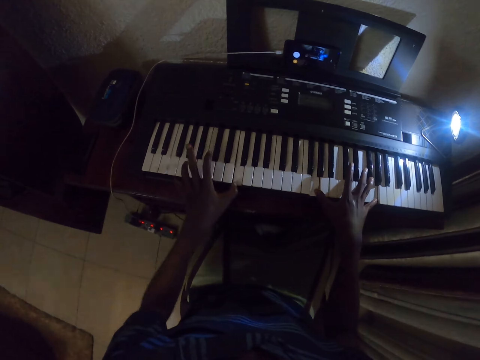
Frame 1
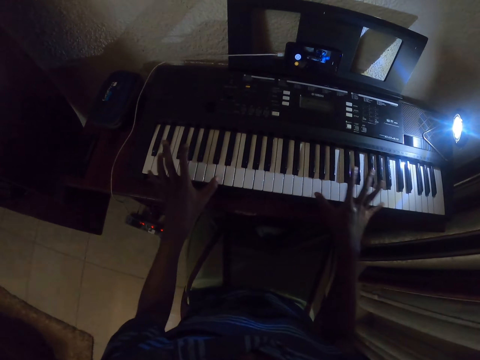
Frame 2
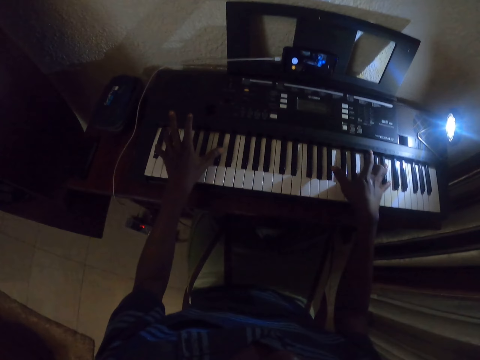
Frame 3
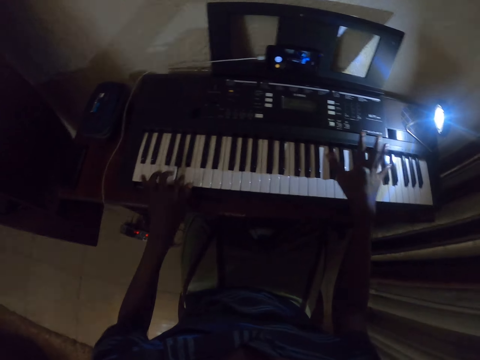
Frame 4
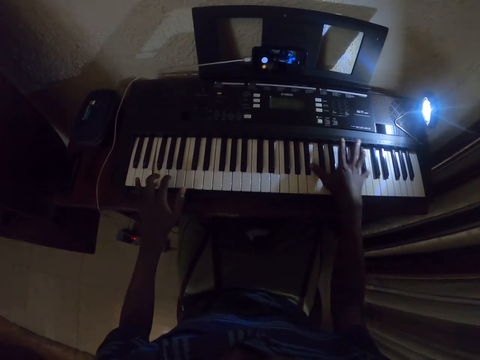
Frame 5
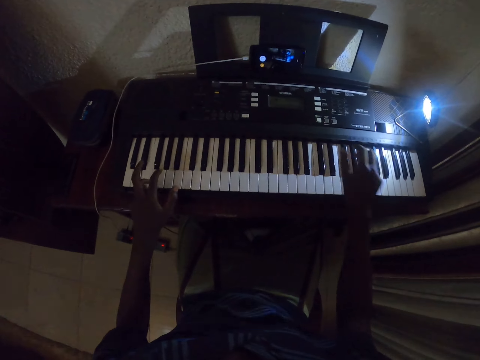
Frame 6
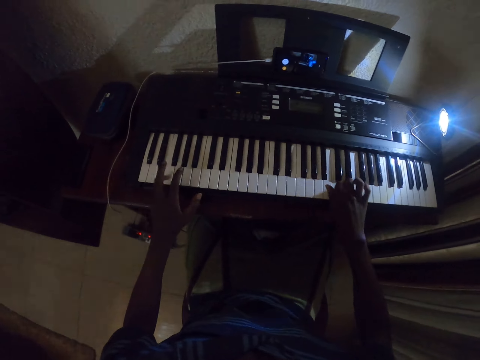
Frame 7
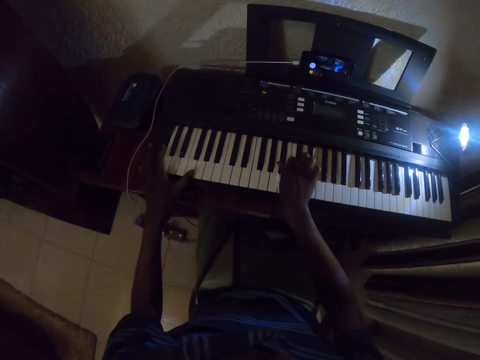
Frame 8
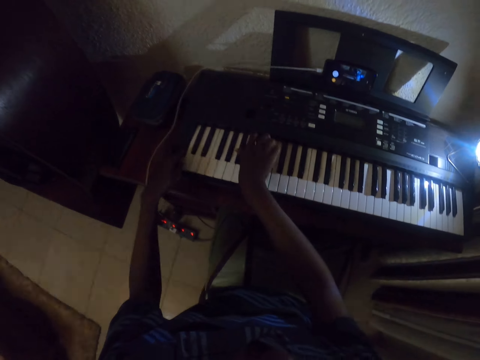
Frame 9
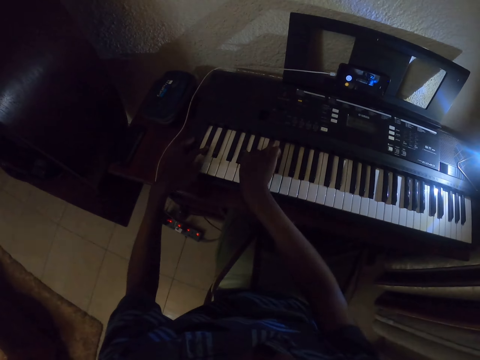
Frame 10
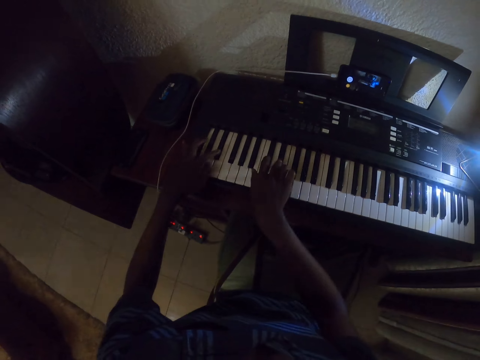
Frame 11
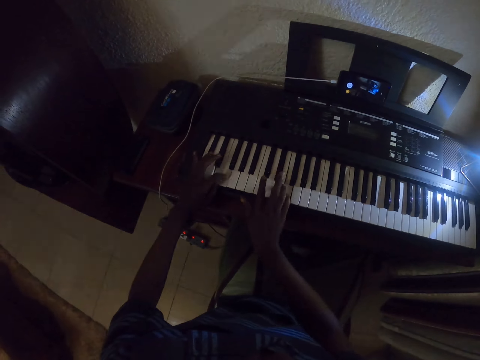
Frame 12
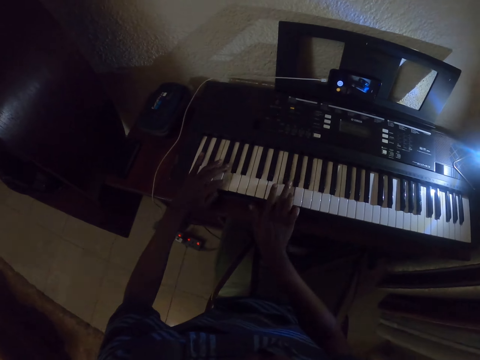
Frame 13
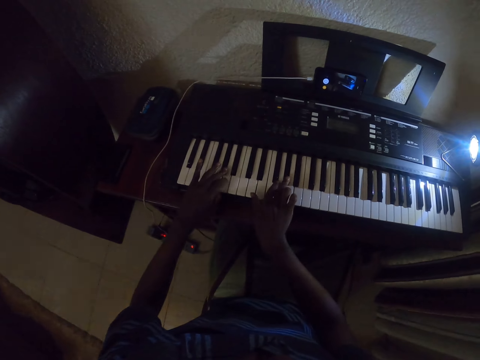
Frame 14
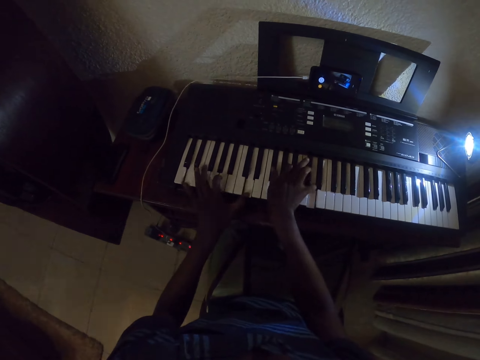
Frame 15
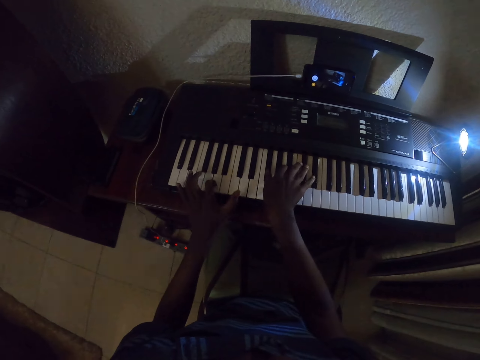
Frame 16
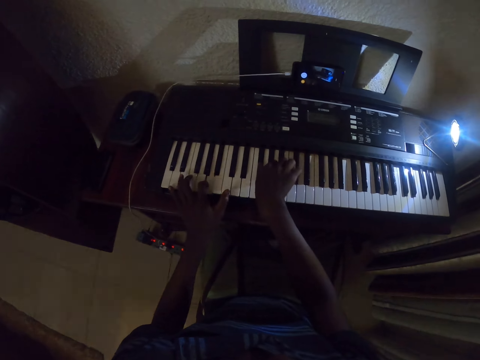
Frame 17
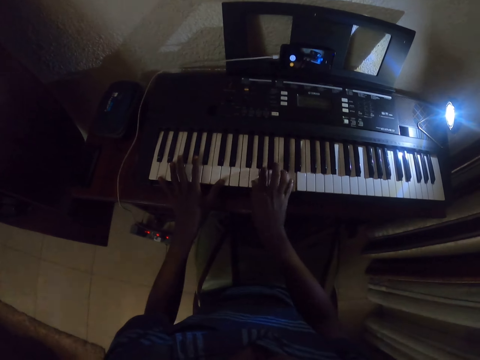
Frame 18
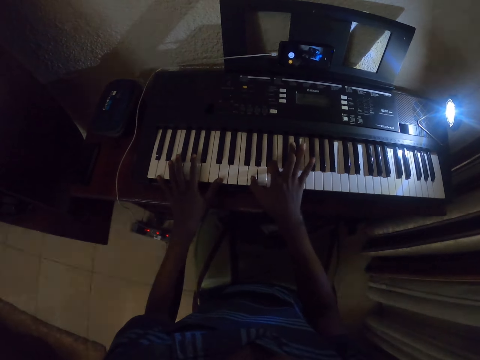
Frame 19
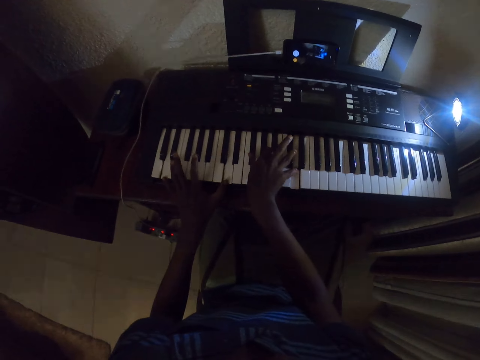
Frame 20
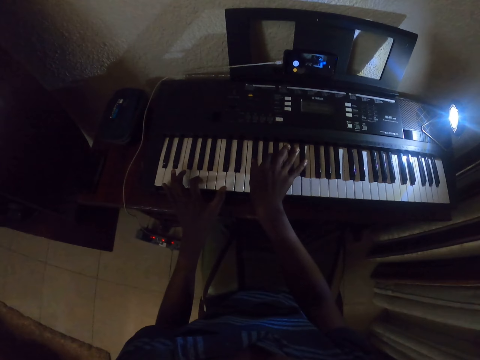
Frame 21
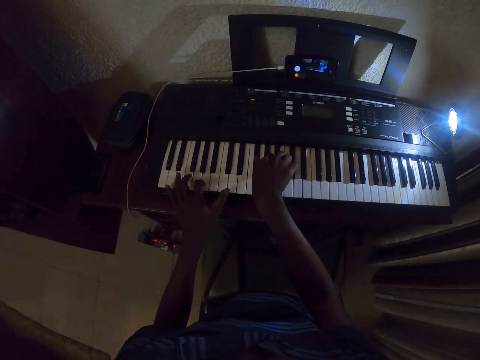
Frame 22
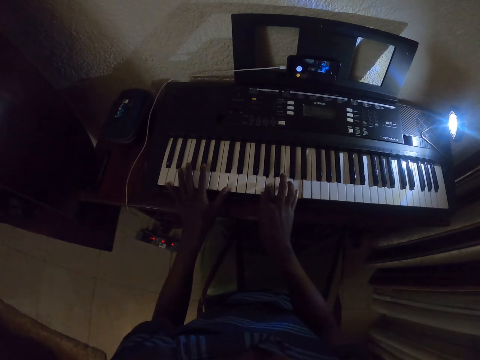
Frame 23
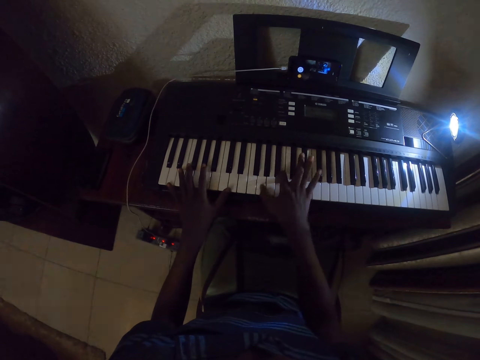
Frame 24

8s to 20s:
The camera wearer presses piano keys.

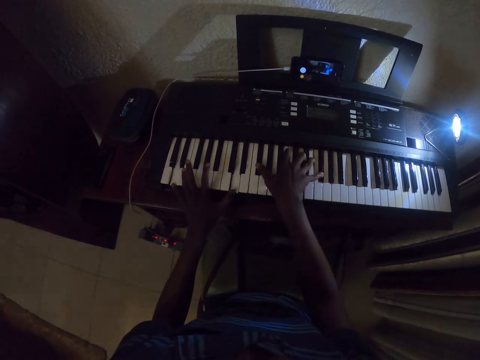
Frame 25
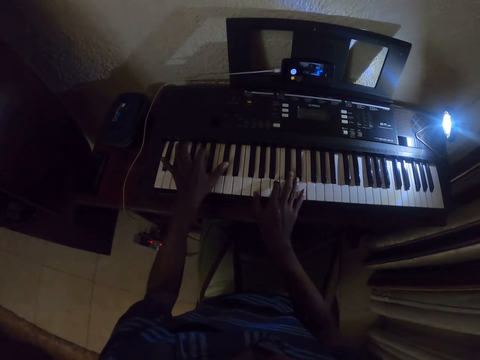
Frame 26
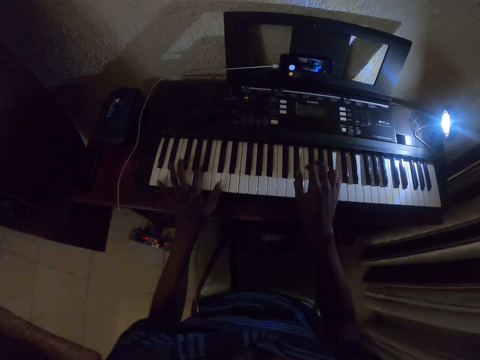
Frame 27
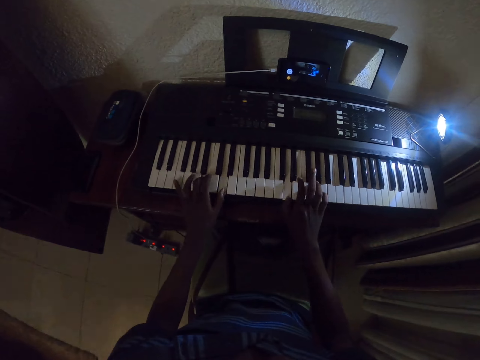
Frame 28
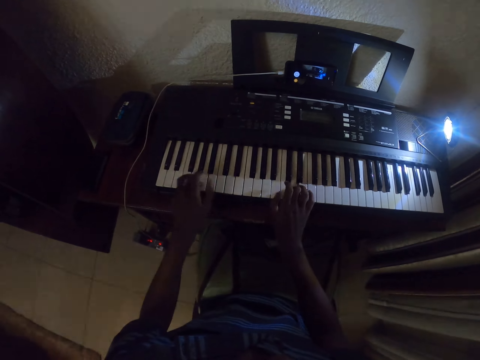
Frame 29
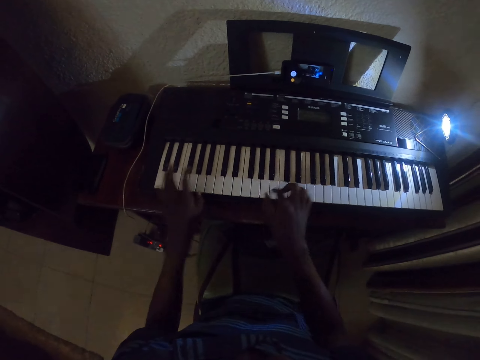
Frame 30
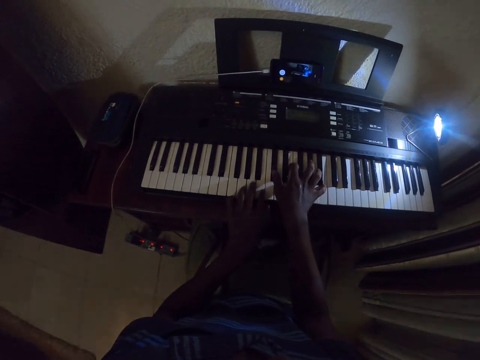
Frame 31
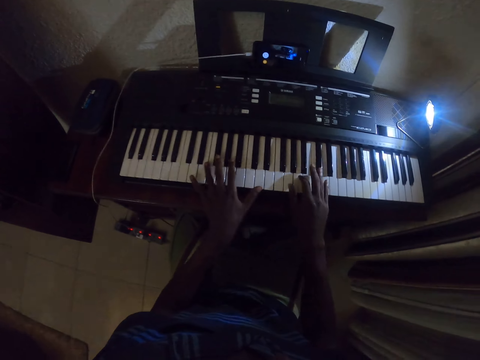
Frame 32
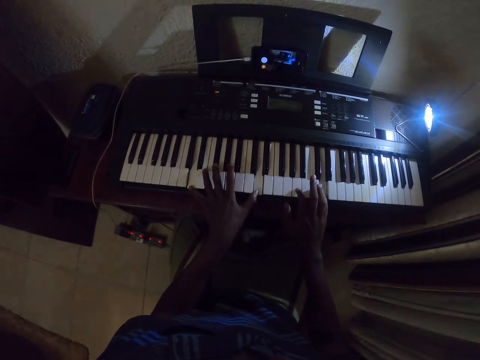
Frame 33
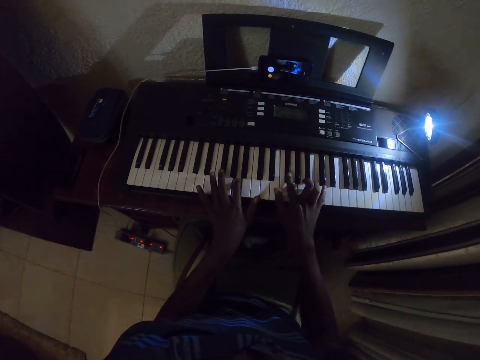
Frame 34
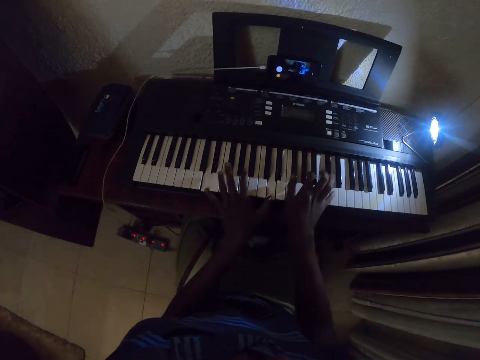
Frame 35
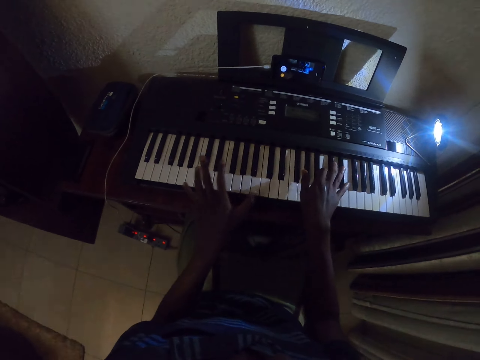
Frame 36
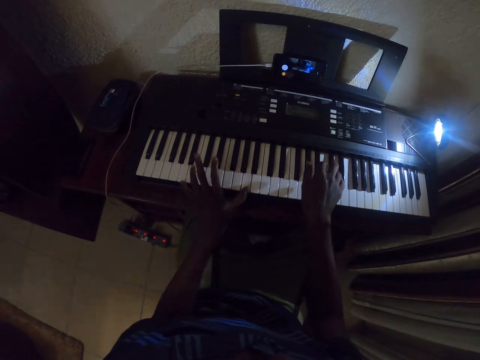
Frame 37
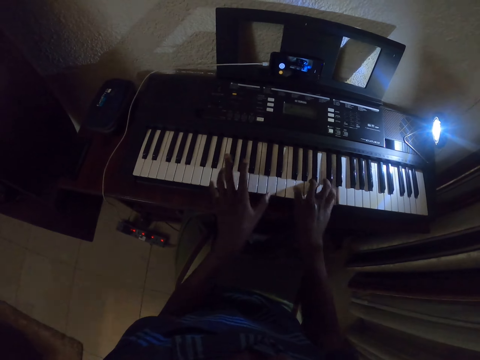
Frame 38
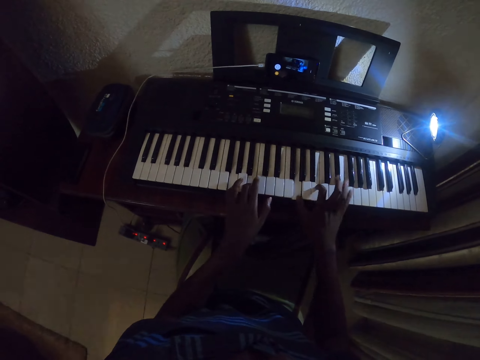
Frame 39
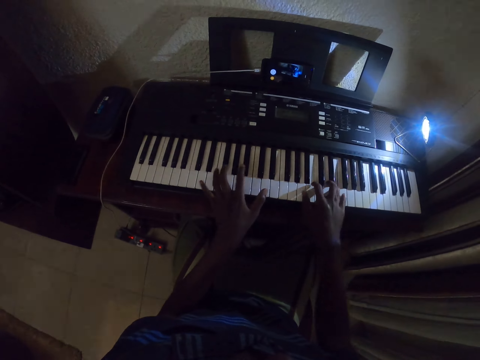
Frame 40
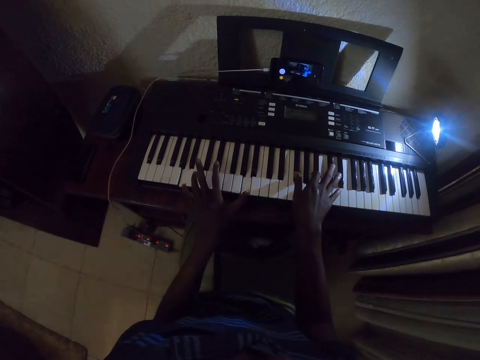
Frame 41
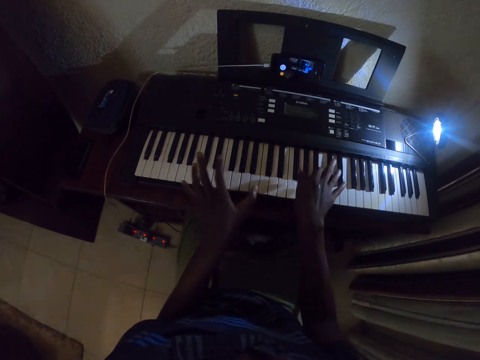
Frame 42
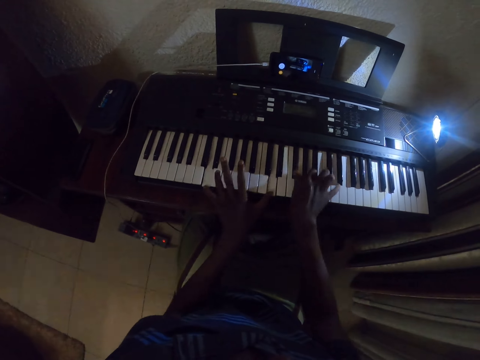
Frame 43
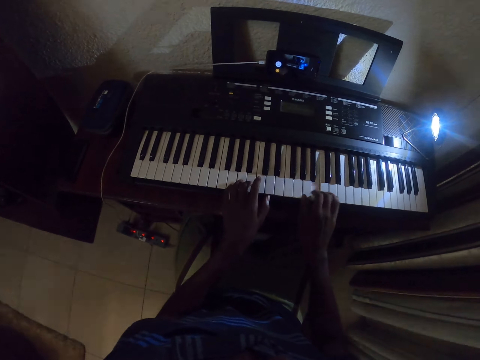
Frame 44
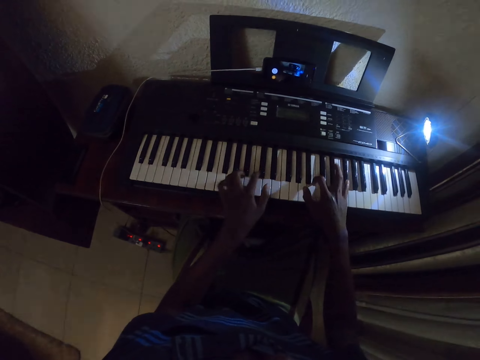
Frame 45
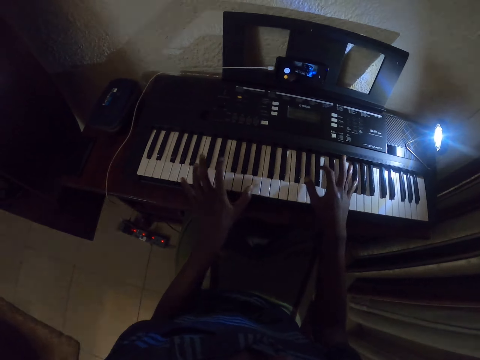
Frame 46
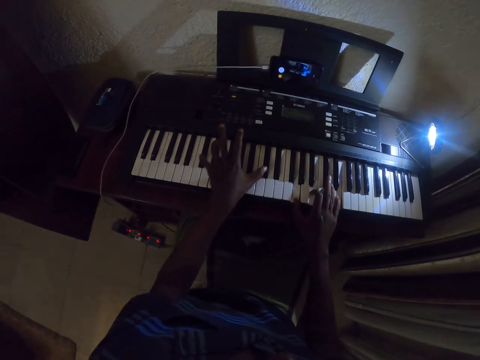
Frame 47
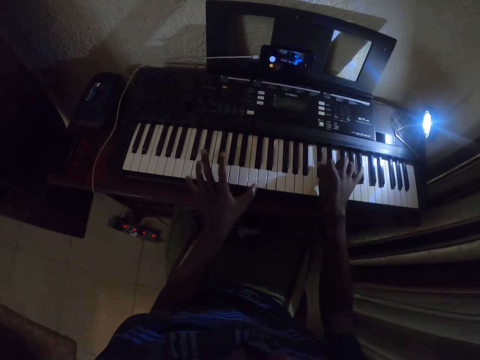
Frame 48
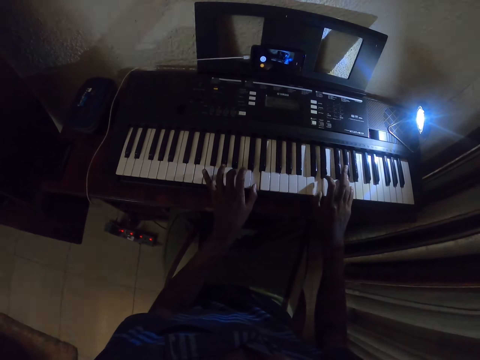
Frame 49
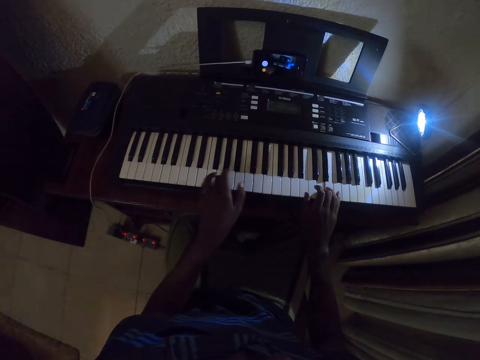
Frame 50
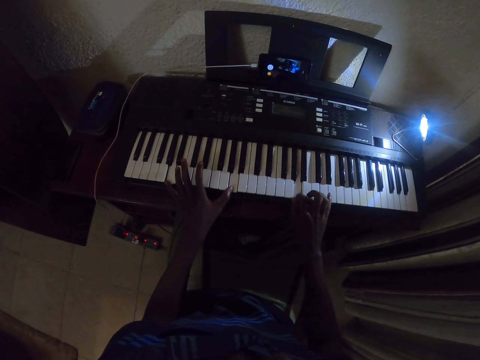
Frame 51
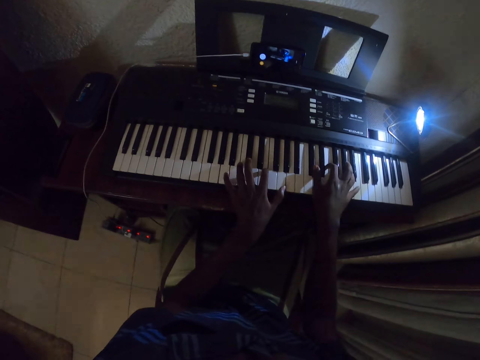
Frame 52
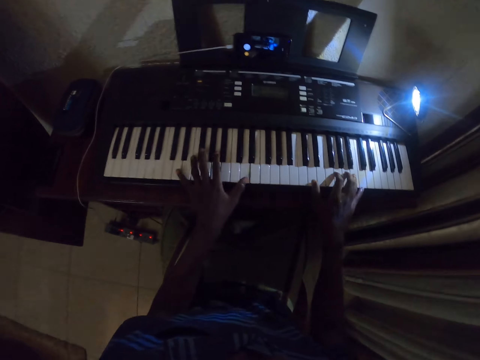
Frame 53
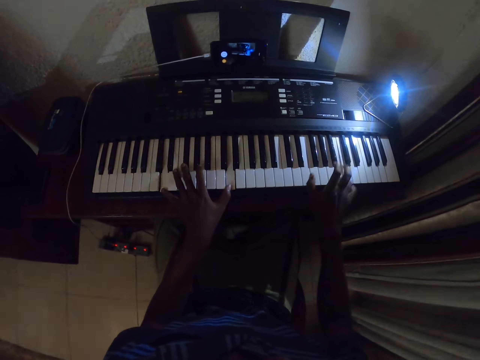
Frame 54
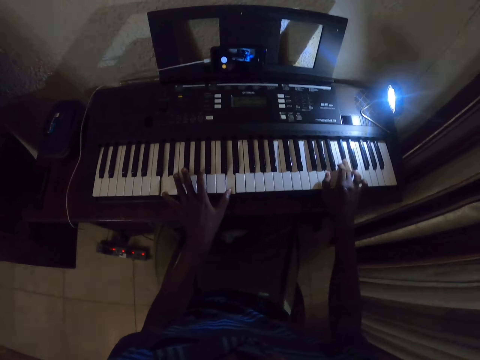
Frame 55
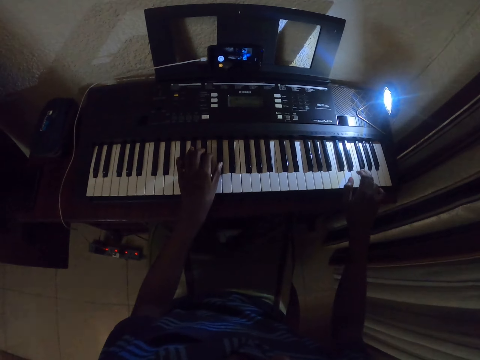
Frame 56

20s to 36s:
The camera wearer presses piano keys. They press the piano keys again.
